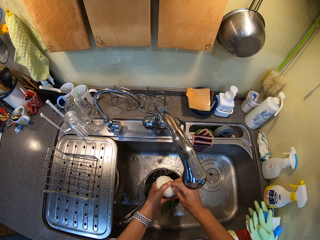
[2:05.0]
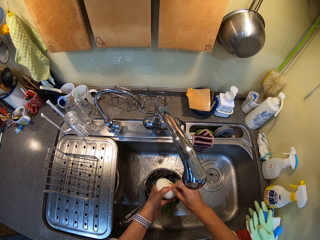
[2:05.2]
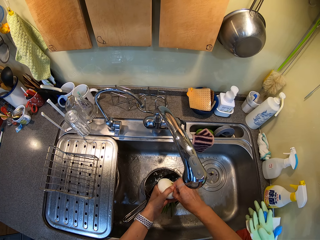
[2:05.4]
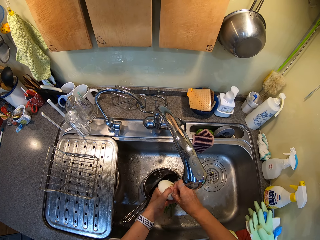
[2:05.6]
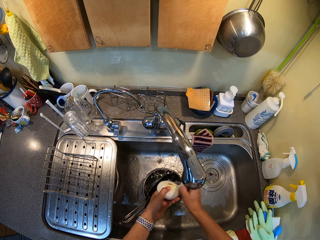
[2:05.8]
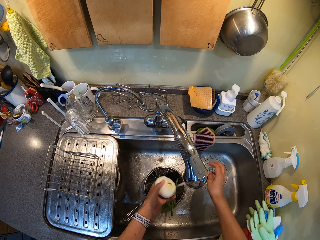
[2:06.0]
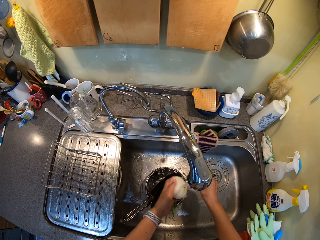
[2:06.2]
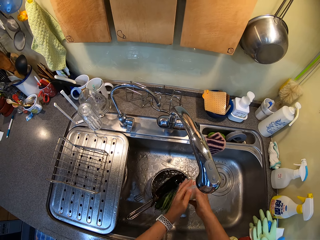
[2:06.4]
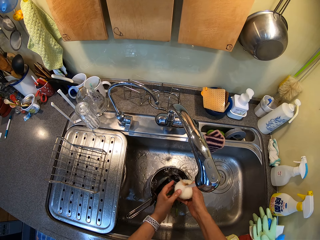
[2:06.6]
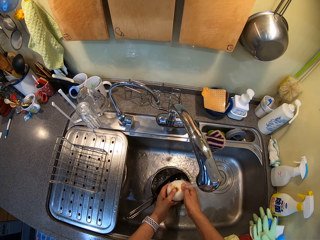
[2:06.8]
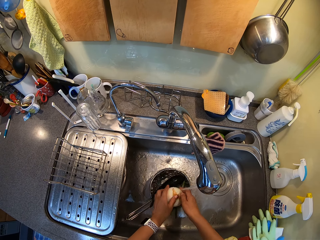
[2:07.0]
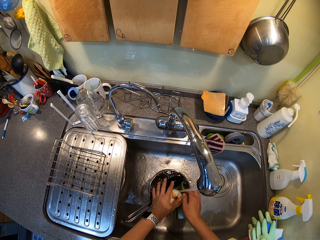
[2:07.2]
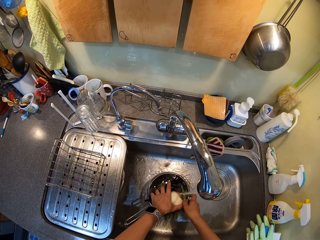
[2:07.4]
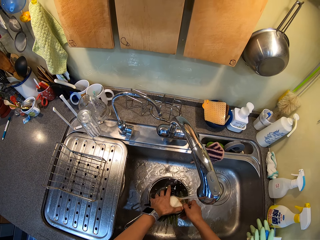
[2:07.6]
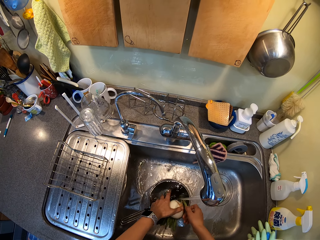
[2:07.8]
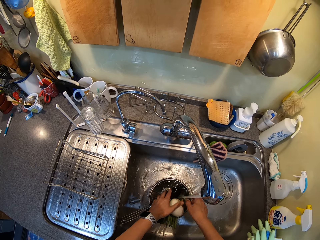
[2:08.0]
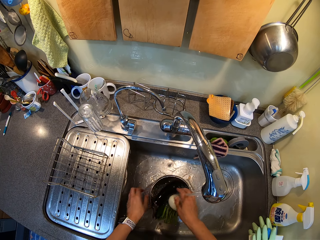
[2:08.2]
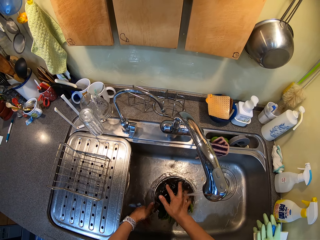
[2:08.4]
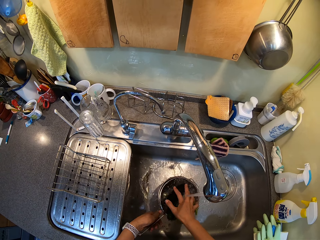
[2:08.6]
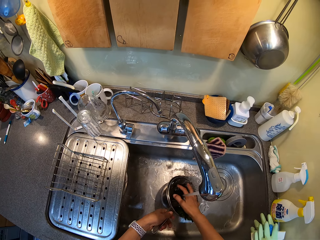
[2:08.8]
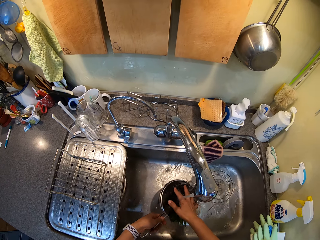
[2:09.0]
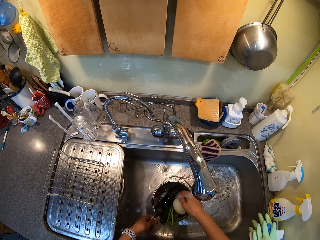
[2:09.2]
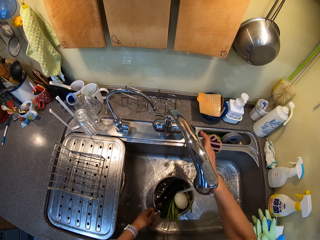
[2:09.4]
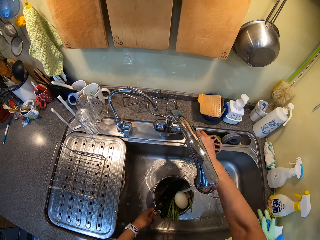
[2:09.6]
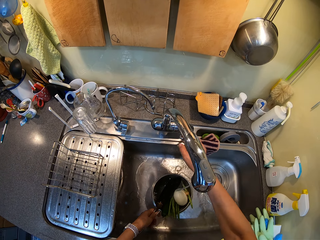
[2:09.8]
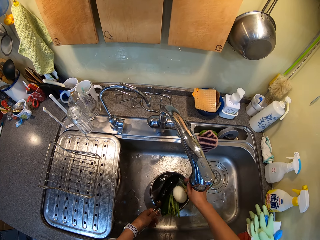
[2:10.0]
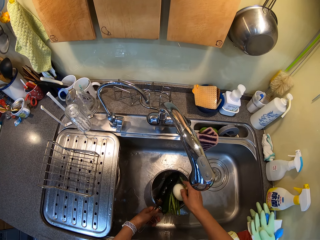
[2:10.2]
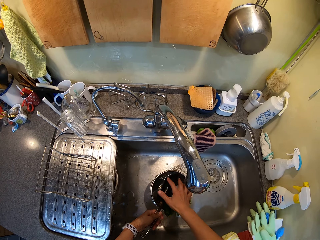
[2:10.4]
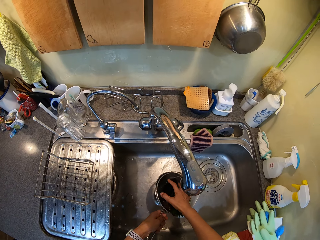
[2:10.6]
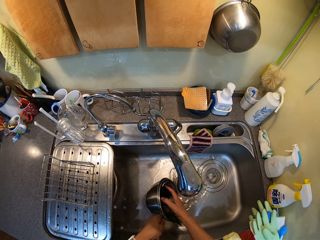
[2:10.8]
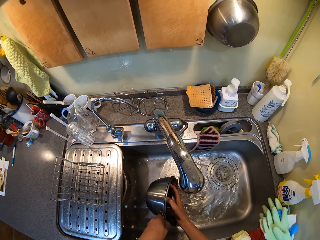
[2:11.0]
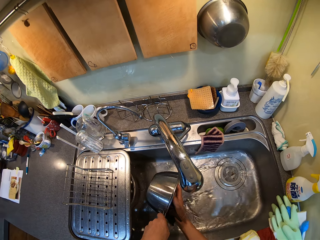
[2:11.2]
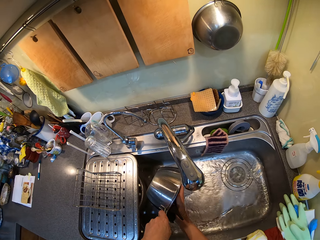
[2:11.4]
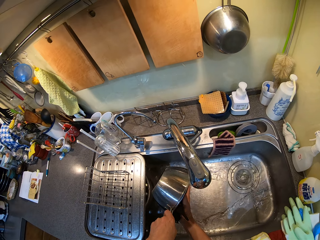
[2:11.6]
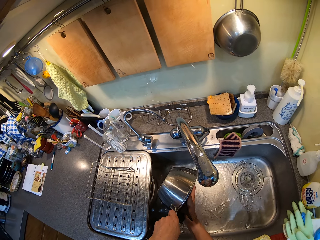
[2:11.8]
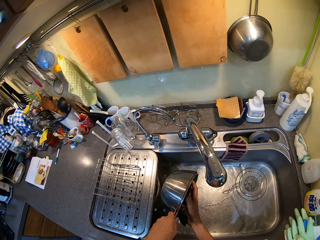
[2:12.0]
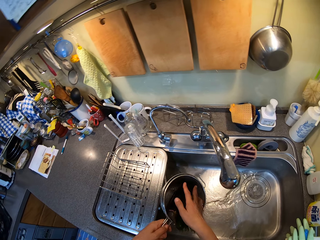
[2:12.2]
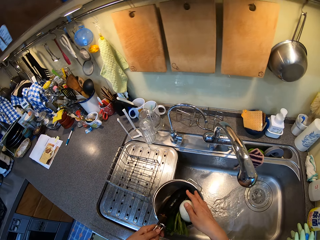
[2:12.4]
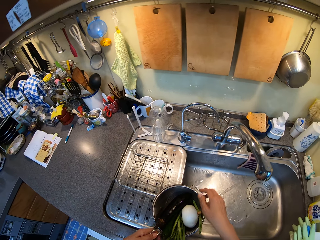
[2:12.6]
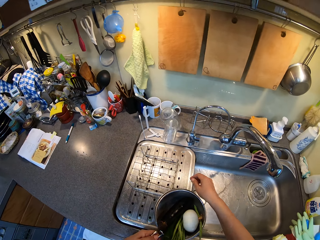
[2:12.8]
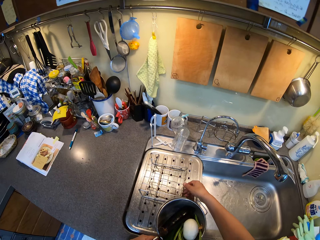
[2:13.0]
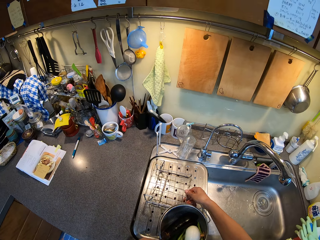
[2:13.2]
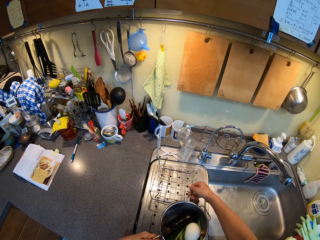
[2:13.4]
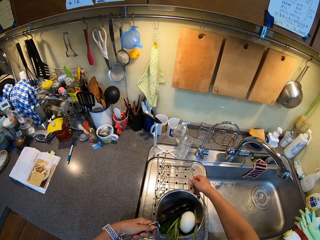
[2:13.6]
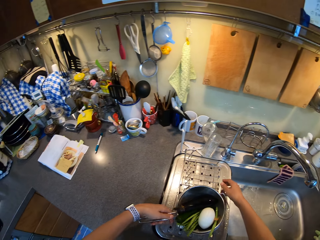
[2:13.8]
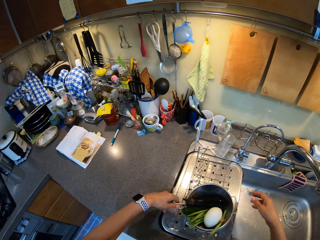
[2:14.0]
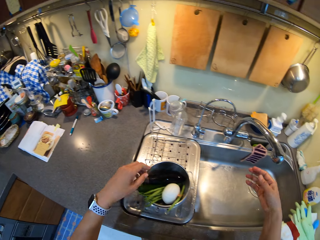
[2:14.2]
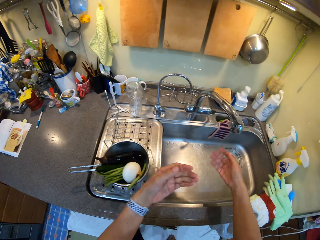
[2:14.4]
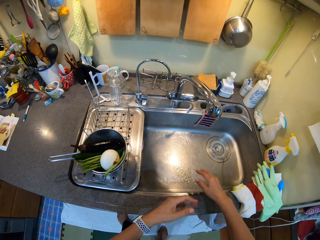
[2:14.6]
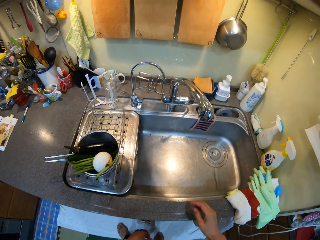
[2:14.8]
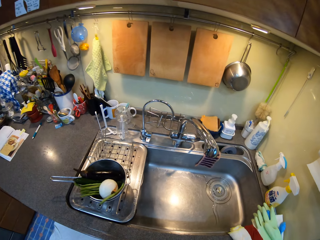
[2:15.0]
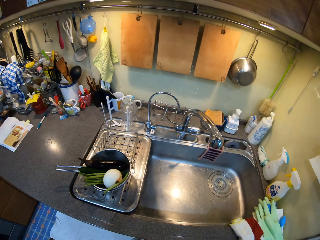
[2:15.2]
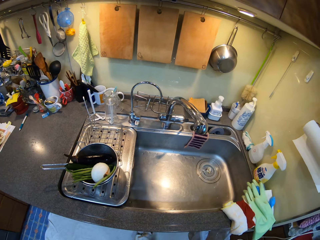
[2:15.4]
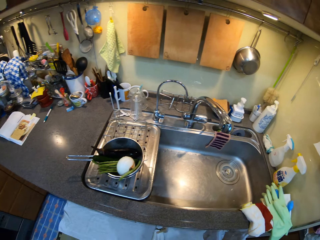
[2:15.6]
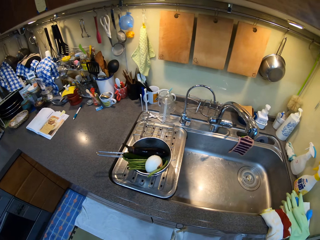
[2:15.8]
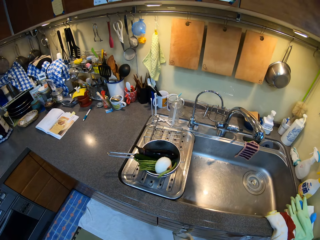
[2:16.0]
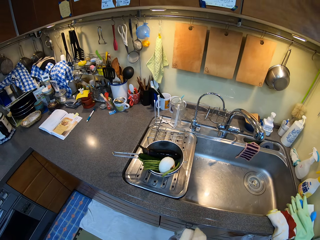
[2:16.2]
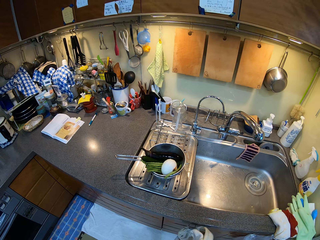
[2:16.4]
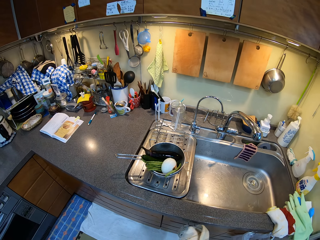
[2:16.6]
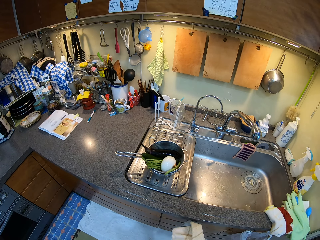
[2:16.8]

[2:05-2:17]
The camera wearer puts the peel in the sink. They wash the onion. They put the onion in the cooking pot. They move the vegetables. They hold the cooking pot. They hold the vegetables. They pour water from the pot in the sink. They close the tap. They hold the vegetables. They pour water from the pot in the sink. They move the utensil rack. They place the cooking pot on the sink. They wipe the hands.

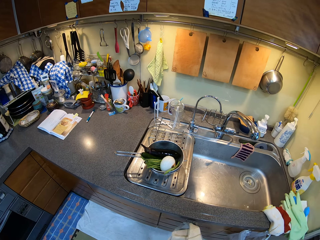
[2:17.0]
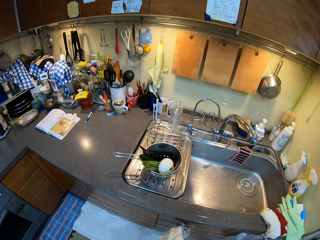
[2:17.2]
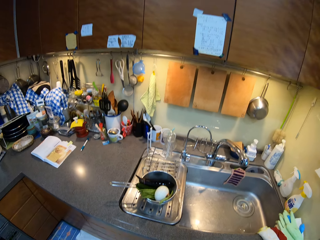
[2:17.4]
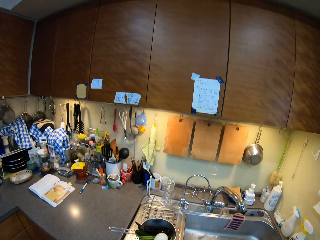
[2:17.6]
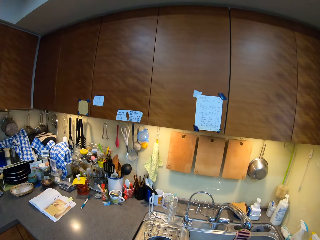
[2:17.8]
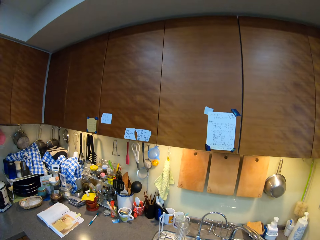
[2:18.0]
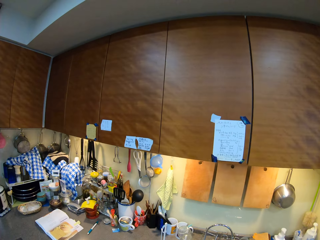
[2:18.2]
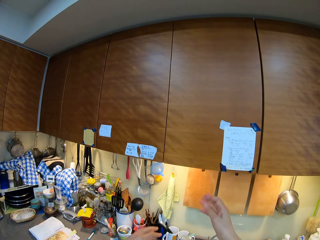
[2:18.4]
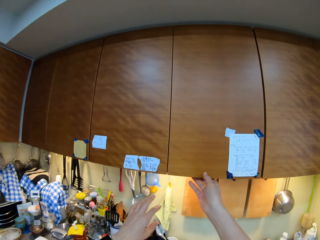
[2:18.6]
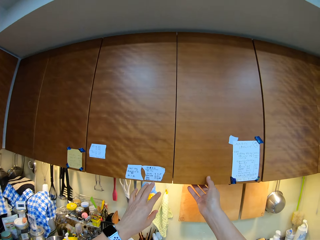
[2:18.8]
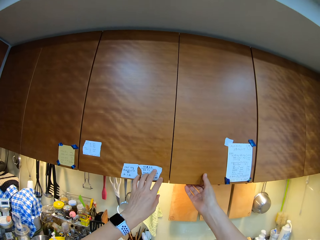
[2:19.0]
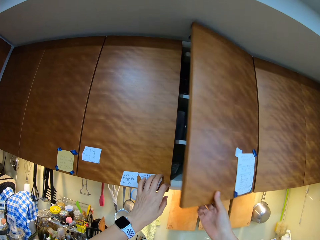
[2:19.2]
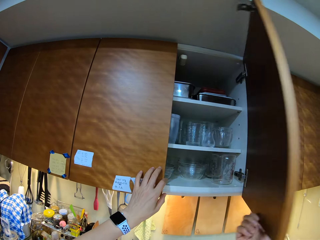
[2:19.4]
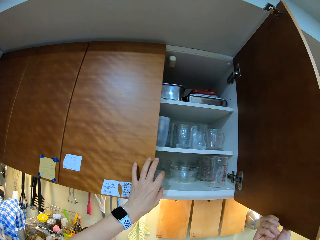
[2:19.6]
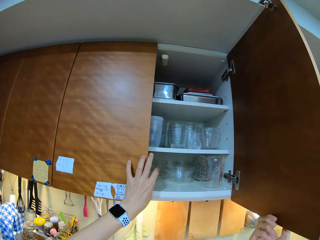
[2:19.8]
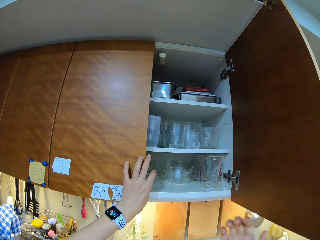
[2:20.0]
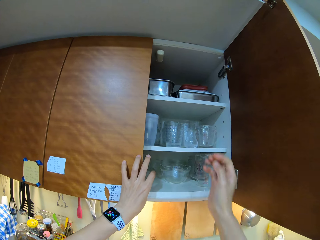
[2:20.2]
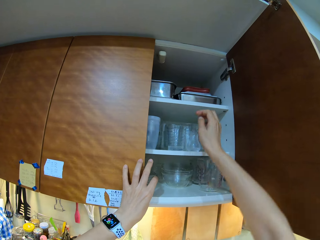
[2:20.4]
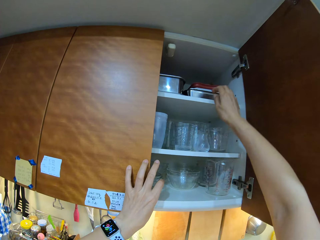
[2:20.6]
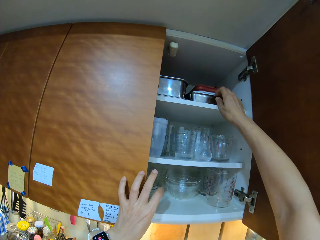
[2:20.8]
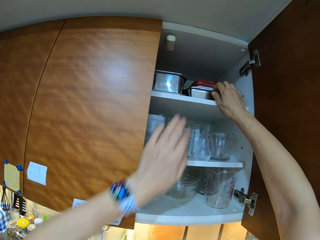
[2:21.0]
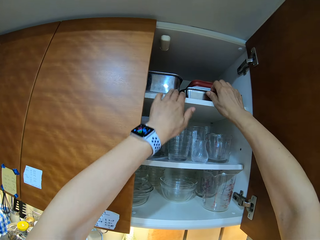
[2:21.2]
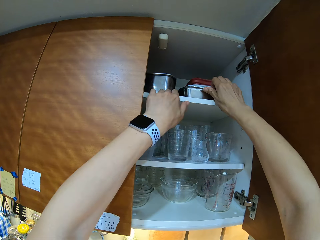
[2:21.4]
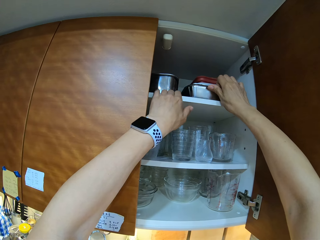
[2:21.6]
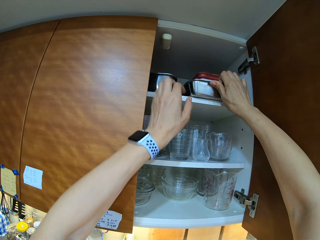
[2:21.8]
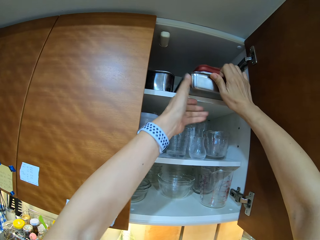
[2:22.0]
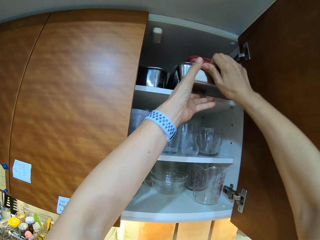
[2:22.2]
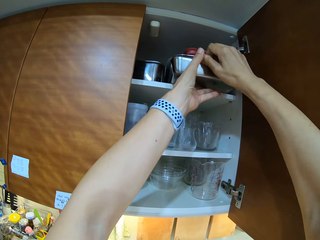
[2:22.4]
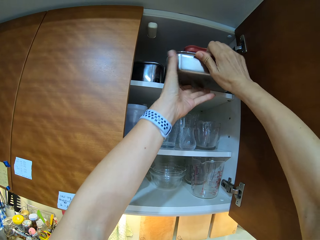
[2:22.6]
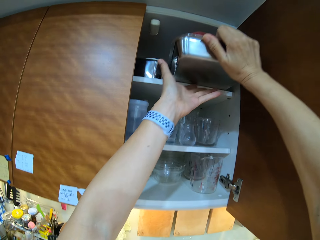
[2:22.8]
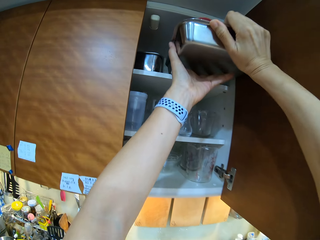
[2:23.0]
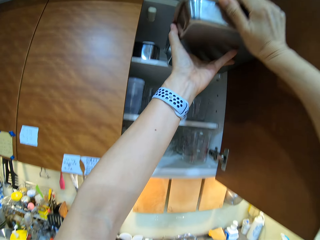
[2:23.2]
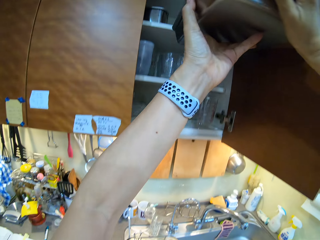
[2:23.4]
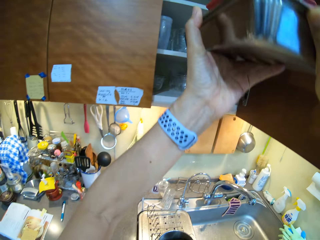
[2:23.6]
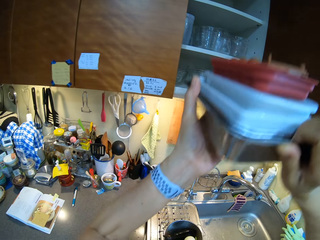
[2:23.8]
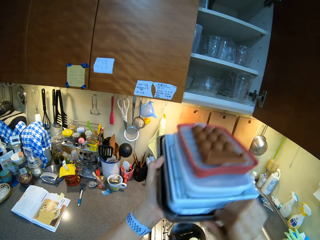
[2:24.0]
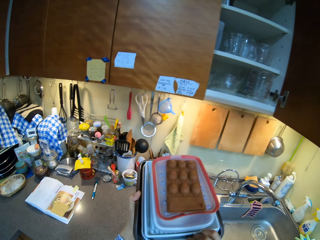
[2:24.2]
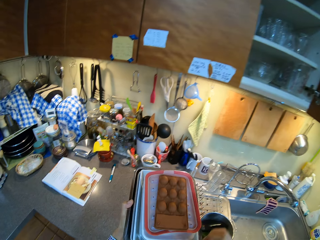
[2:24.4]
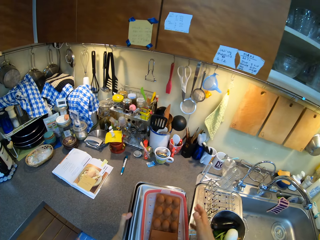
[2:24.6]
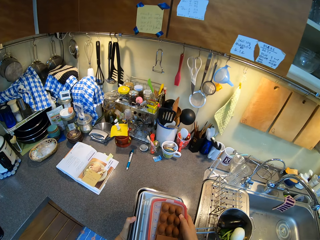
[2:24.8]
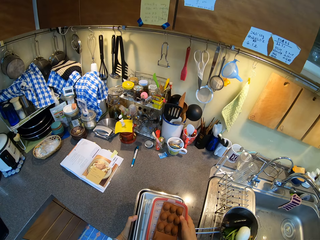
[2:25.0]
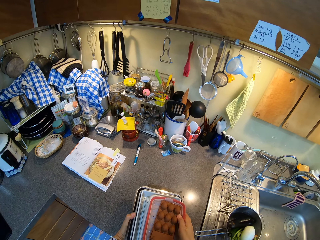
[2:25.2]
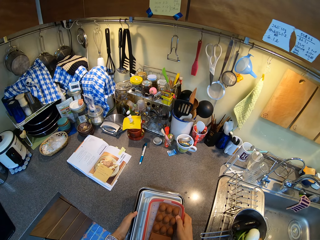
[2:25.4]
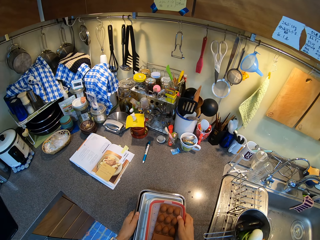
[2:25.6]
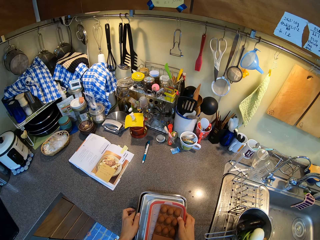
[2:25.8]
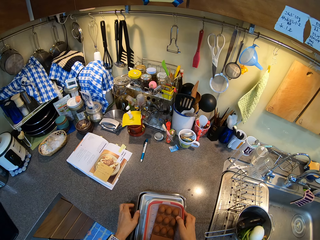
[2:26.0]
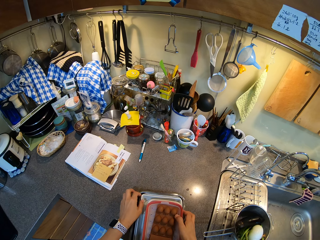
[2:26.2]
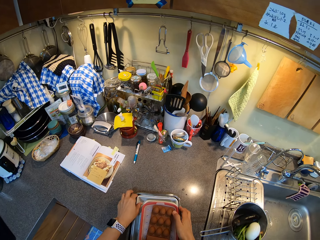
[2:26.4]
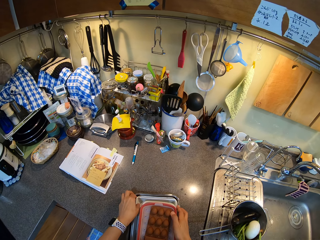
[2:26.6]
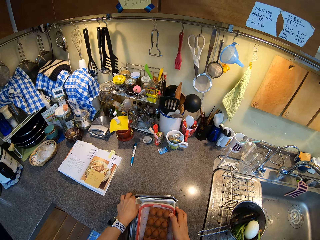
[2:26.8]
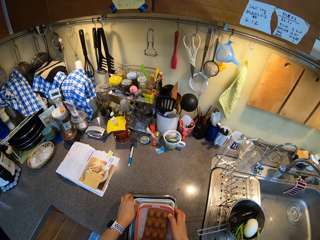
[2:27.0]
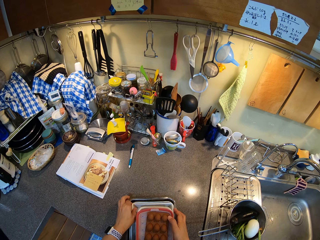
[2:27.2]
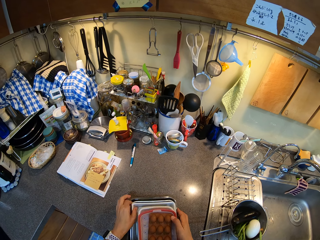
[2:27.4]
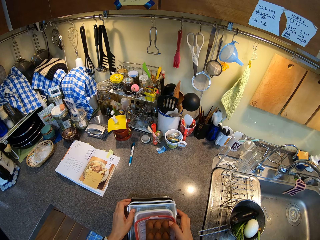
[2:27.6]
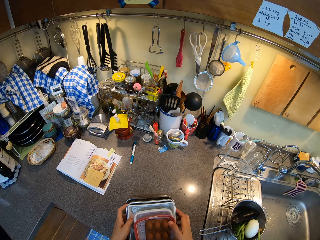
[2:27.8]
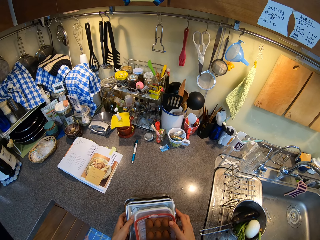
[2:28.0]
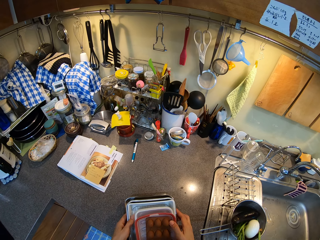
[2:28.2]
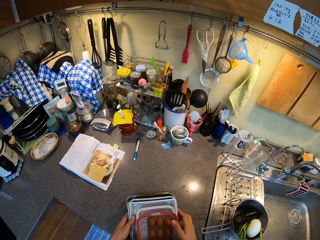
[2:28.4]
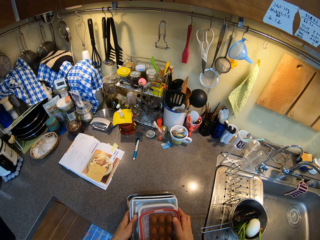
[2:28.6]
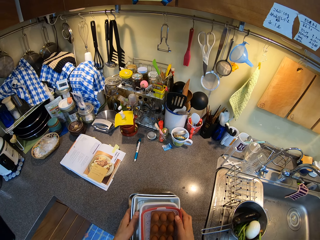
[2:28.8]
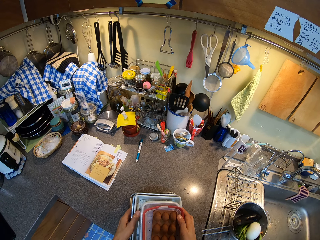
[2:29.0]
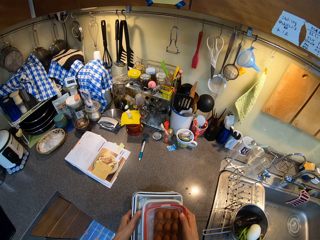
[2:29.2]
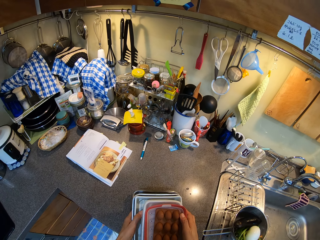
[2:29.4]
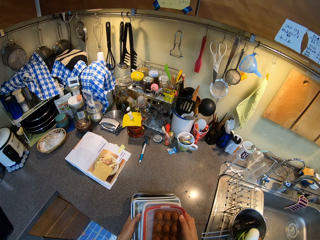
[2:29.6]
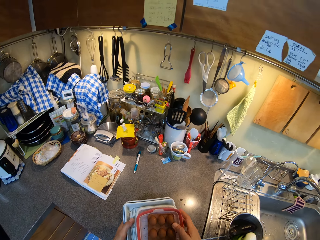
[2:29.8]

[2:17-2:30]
The camera wearer opens the cabinet door. They pick up trays from the cabinet. They place the trays on the countertop. They pick up the trays.
